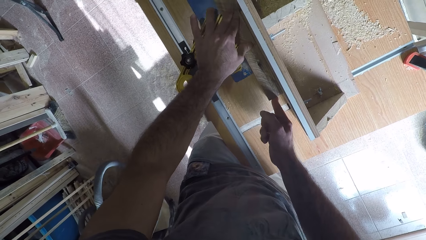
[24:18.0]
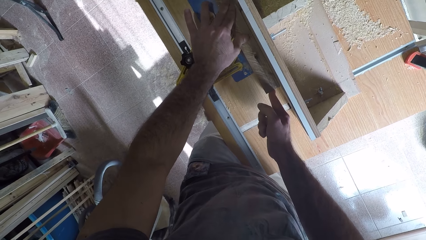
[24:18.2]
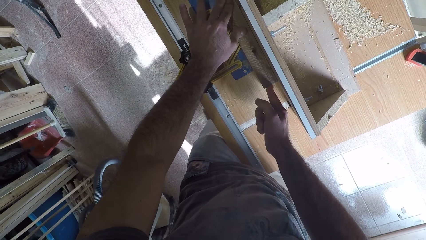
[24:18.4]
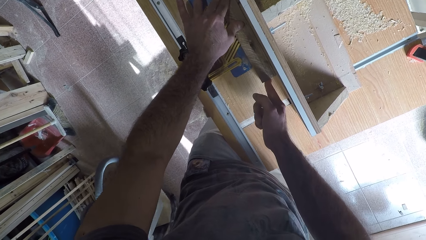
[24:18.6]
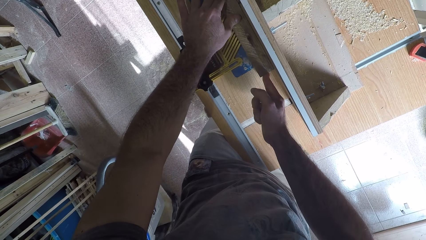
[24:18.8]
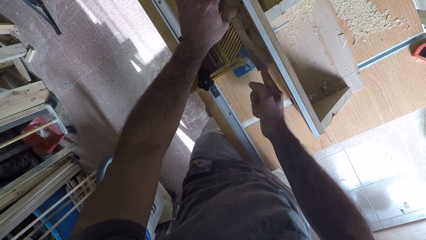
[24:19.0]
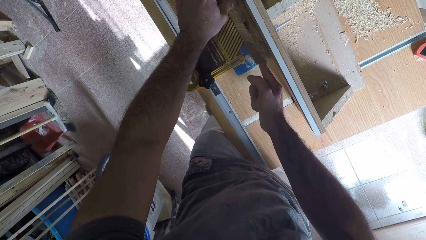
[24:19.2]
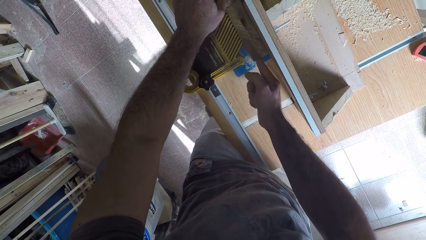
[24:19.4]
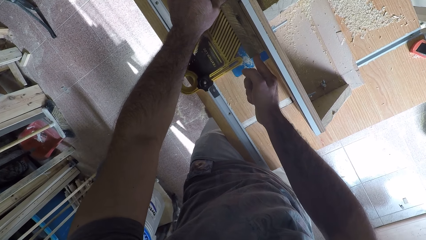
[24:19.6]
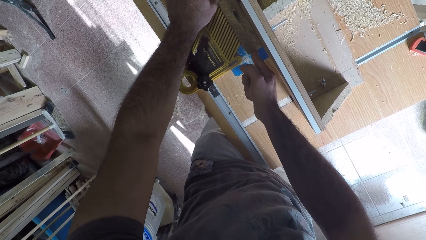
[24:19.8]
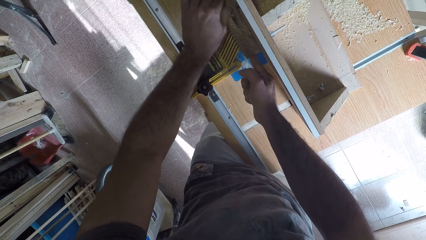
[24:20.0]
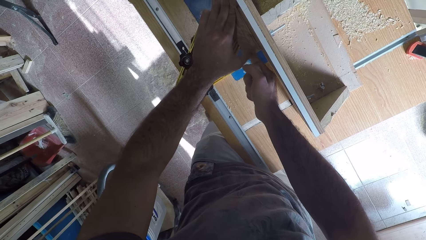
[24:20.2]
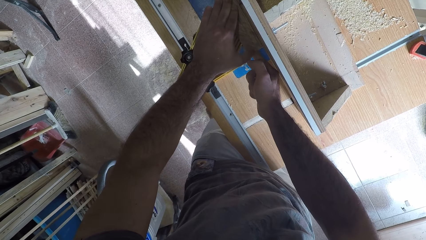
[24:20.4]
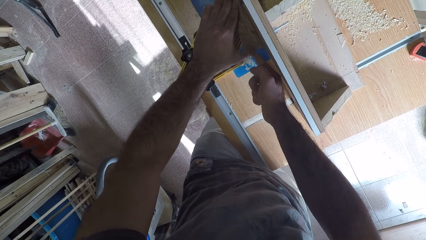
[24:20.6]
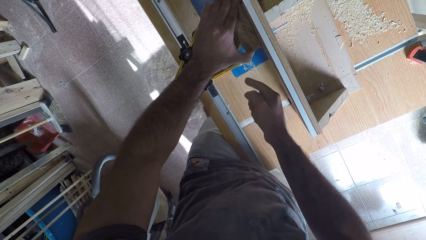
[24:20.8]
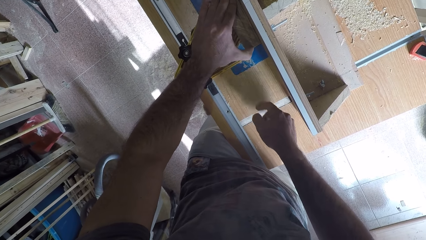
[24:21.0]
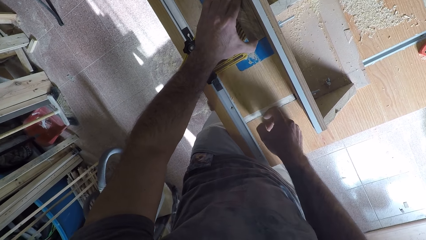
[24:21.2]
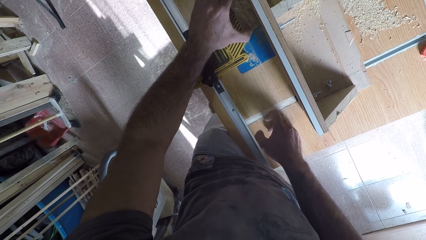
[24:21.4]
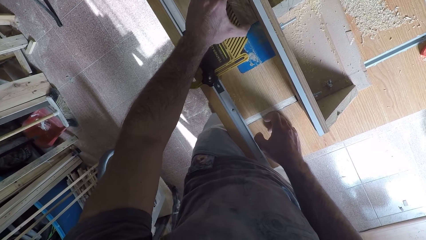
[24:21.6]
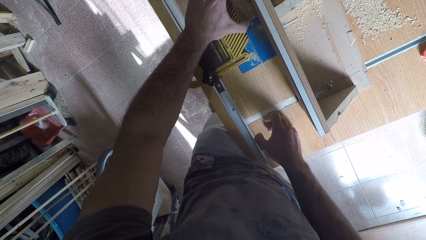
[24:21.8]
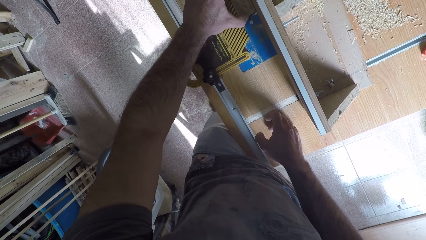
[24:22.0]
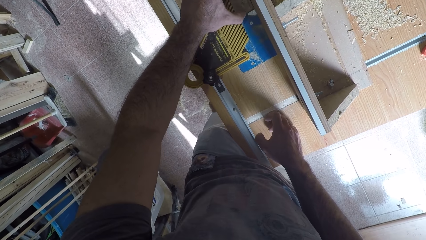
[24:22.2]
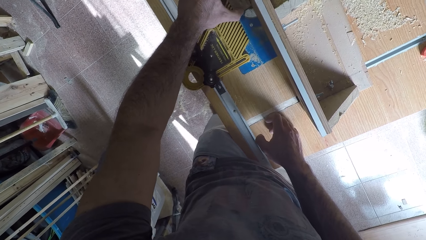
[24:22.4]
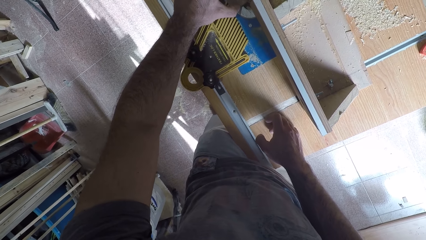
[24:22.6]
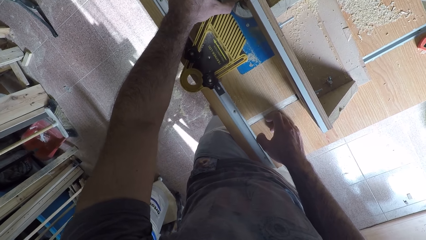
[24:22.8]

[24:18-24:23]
The camera wearer touches the table cutter.

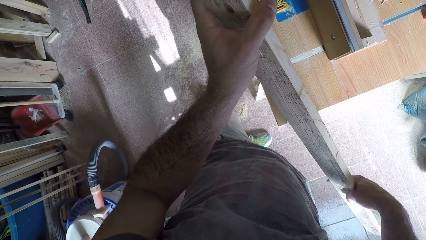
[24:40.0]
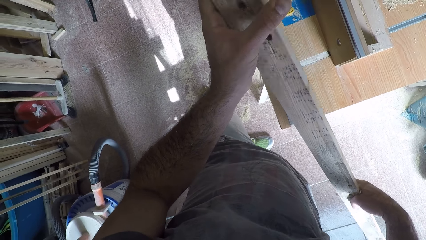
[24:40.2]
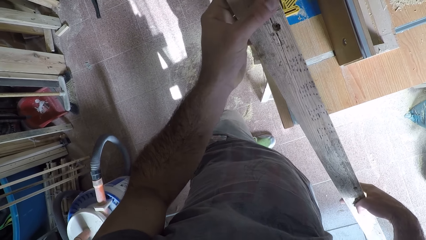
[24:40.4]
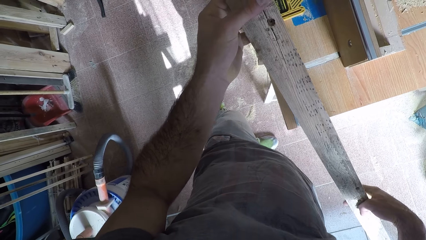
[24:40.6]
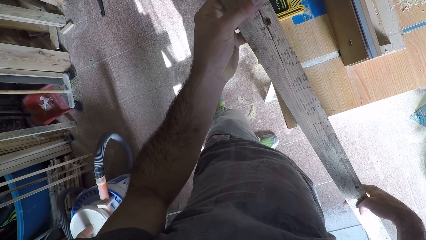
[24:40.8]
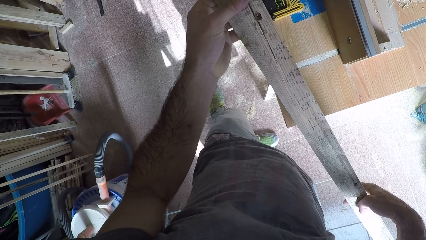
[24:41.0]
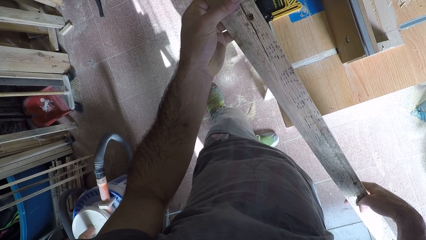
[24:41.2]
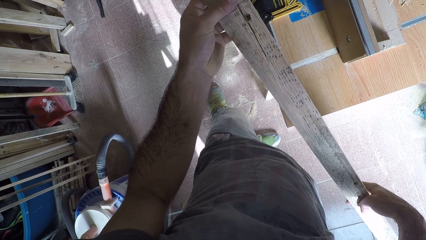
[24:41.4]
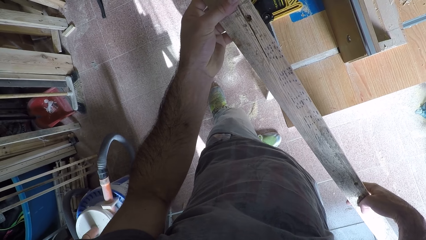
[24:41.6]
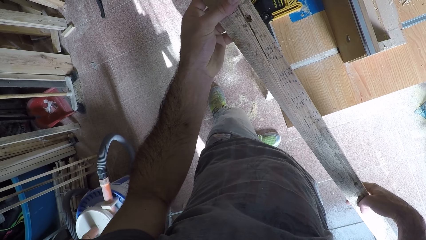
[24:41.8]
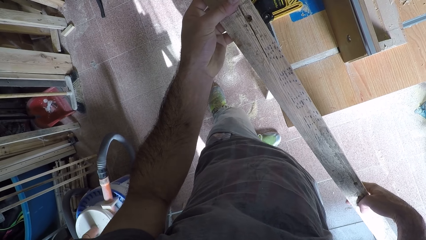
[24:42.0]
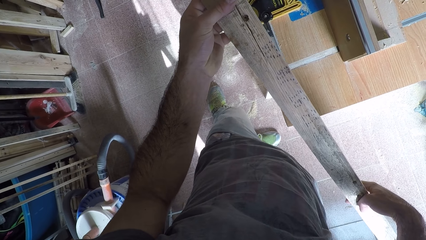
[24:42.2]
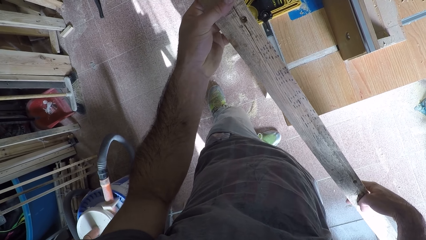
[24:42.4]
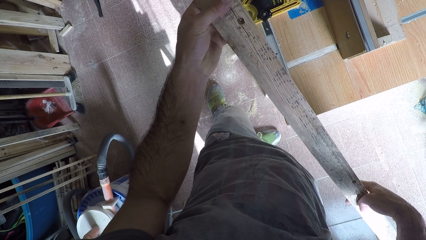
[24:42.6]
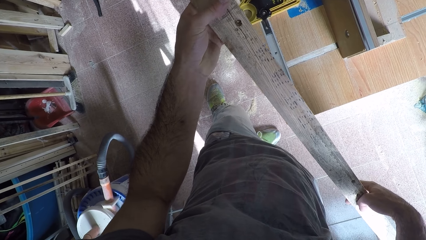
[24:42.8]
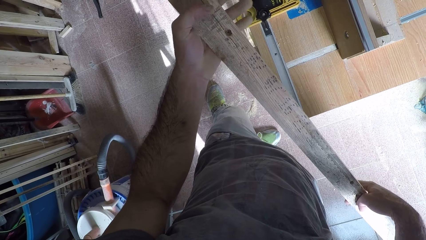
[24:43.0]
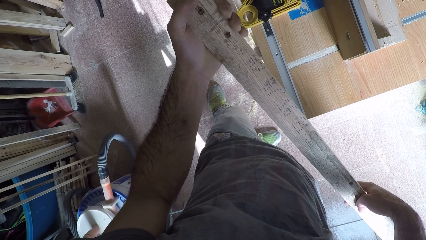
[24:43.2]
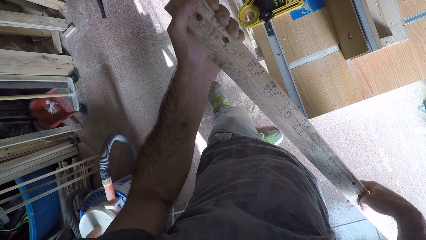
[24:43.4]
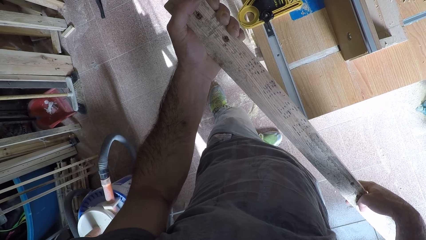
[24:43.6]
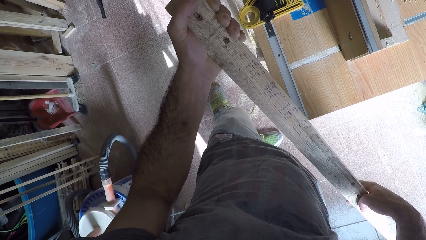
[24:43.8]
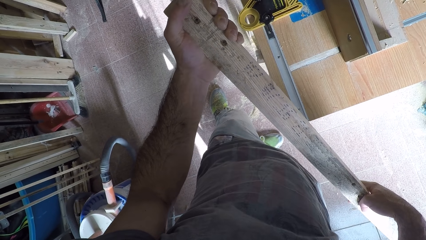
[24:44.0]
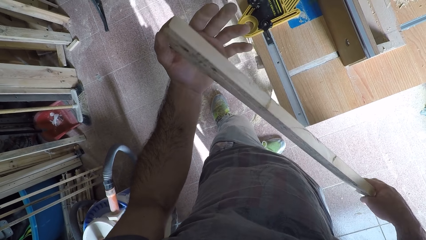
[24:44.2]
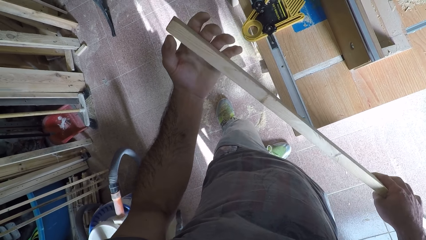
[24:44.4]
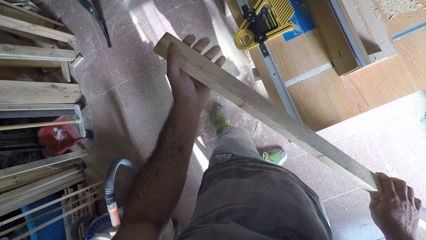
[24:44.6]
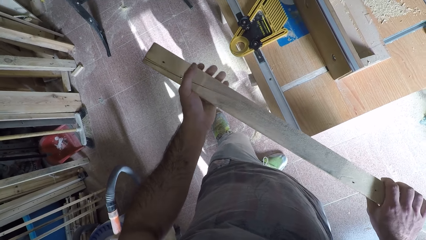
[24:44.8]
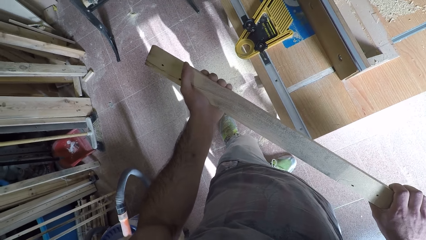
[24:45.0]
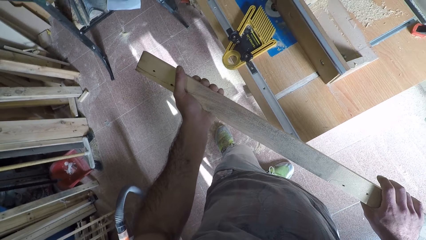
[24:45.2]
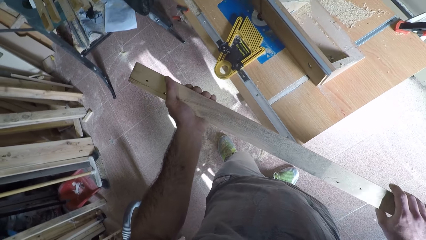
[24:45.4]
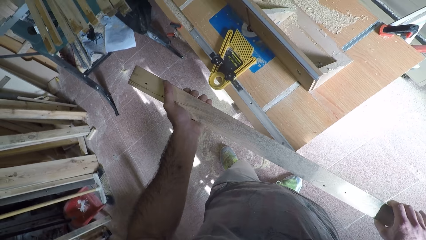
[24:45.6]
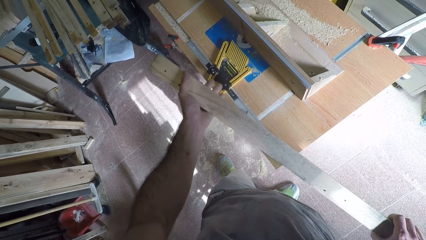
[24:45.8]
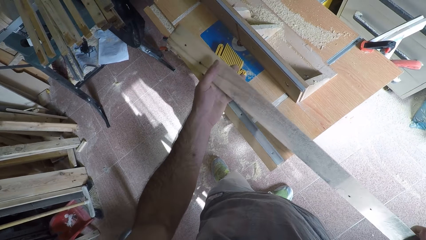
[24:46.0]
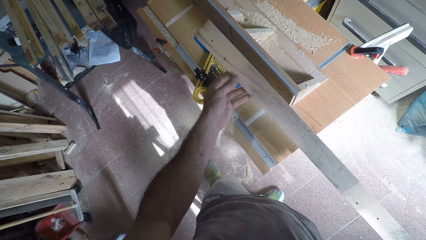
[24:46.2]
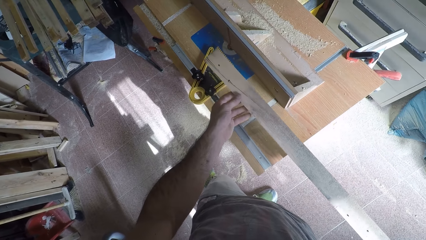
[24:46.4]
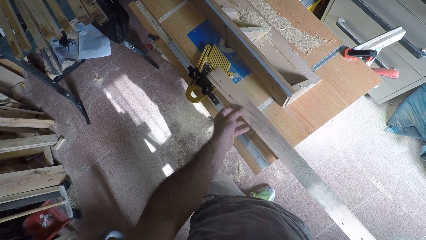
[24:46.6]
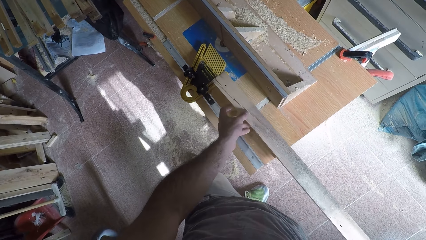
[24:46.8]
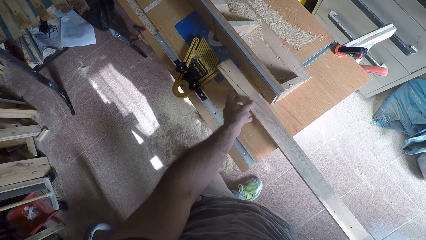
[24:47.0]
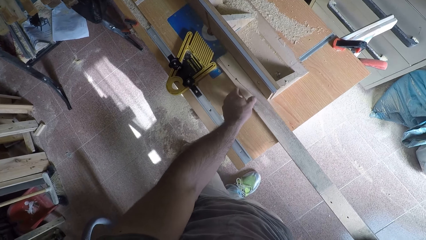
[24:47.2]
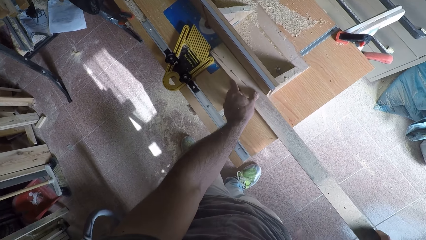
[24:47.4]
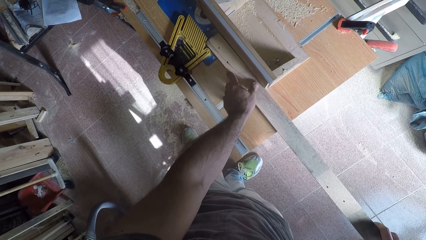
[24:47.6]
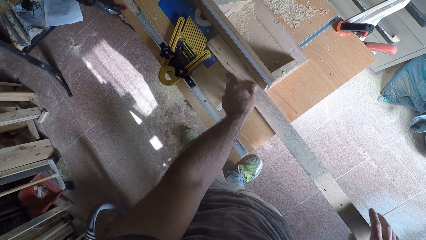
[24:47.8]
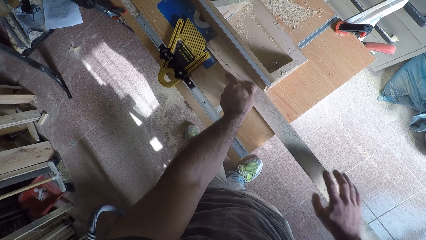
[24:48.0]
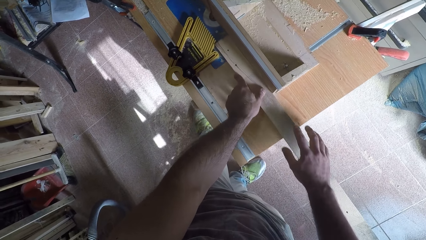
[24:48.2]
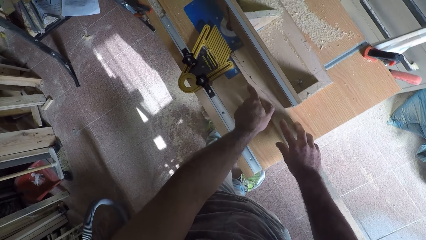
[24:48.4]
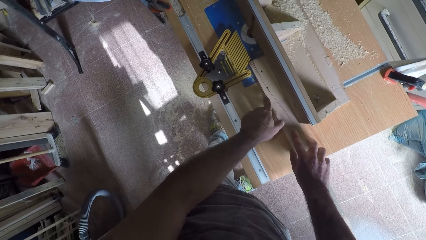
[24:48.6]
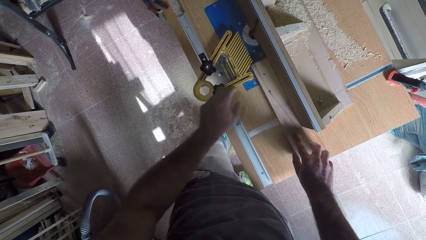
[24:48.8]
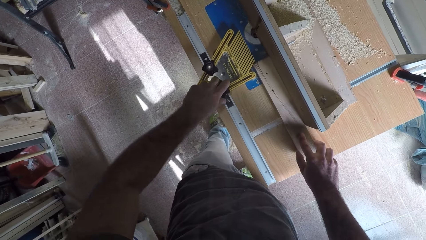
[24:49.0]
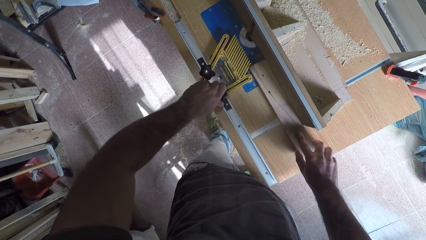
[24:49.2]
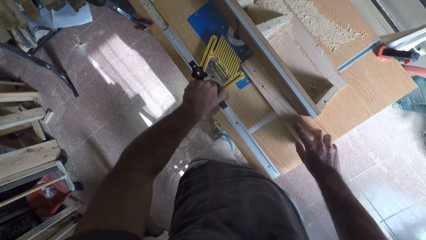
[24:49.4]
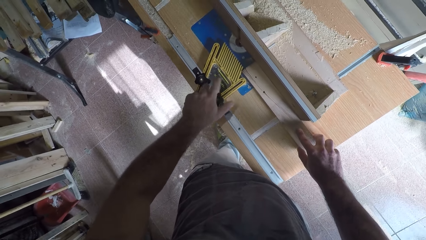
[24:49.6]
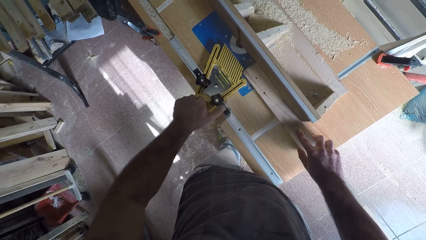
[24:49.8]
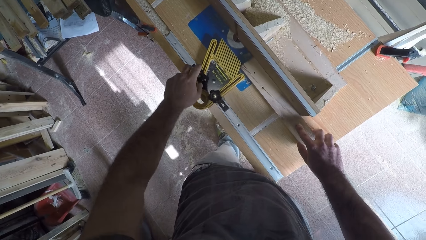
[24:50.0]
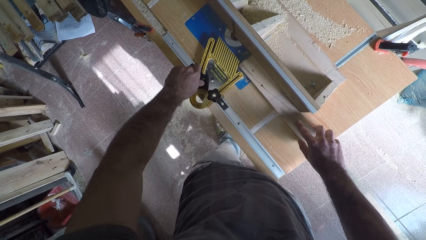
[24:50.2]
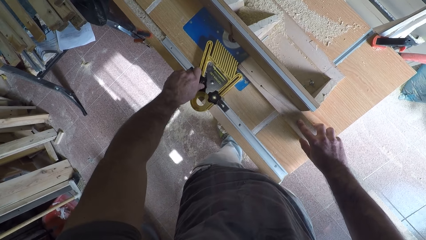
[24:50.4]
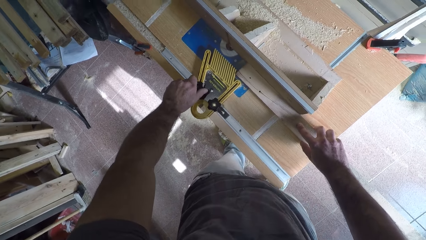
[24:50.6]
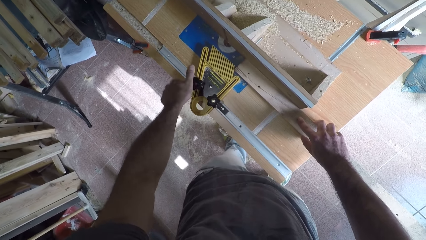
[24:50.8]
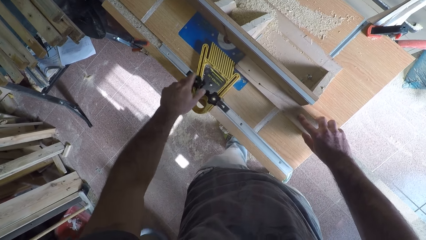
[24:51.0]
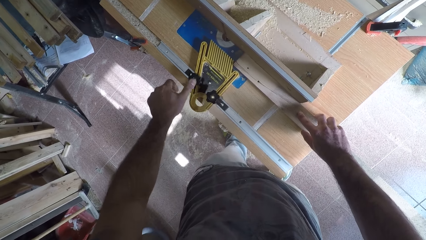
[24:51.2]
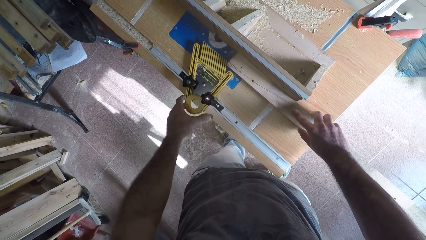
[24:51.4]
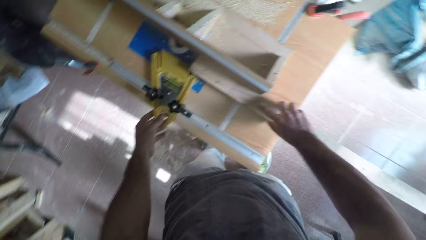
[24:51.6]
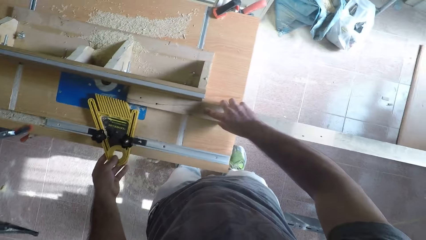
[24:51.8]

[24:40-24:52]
The camera wearer stares at the timber or wood. He feels the wood with his right hand. He turns the timber. He places the wood on the circular saw machine or table cutter. He adjusts the table cutter knob. He unscrews the circular saw machine. He adjusts the table cutter knob again.
